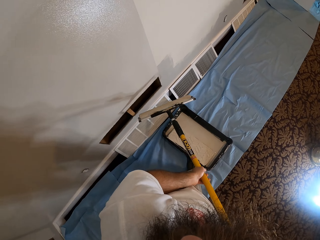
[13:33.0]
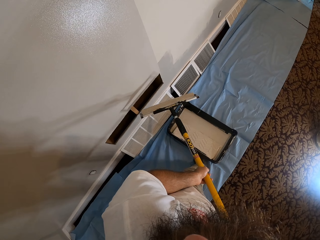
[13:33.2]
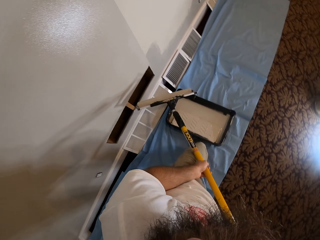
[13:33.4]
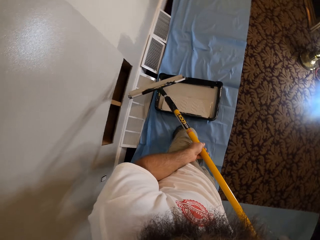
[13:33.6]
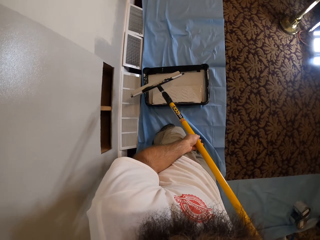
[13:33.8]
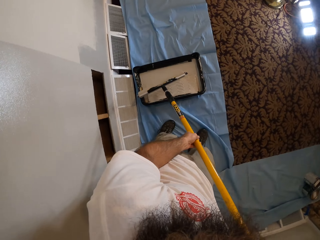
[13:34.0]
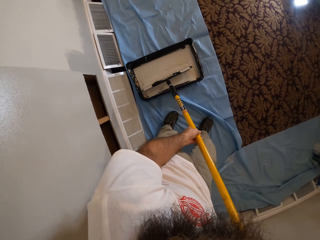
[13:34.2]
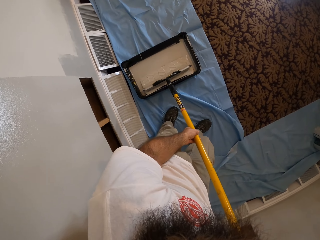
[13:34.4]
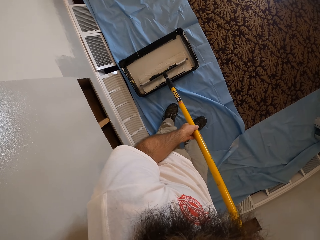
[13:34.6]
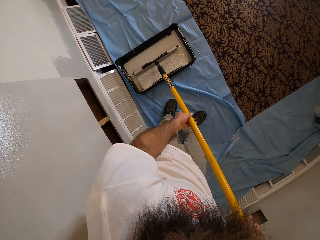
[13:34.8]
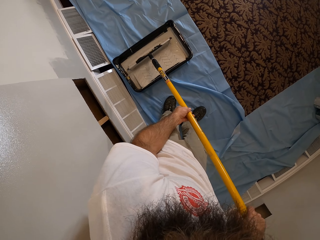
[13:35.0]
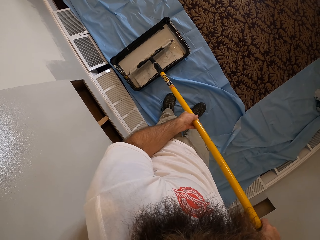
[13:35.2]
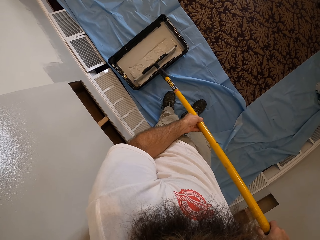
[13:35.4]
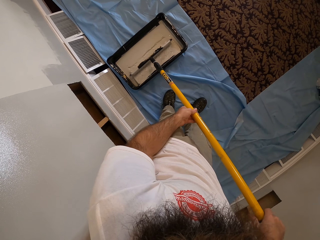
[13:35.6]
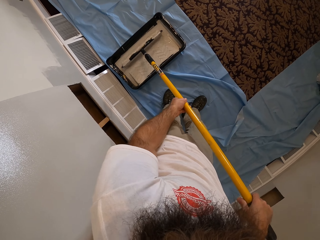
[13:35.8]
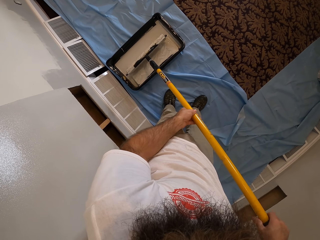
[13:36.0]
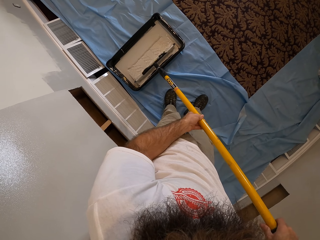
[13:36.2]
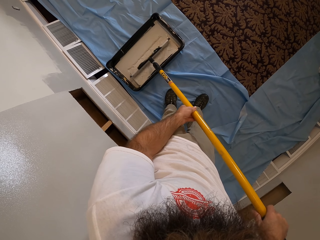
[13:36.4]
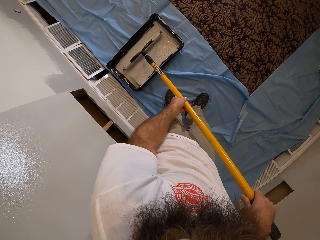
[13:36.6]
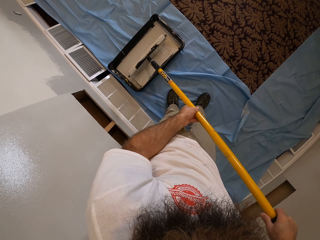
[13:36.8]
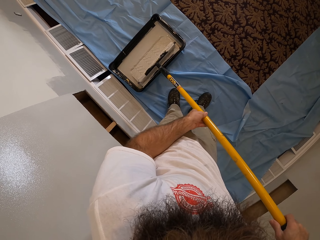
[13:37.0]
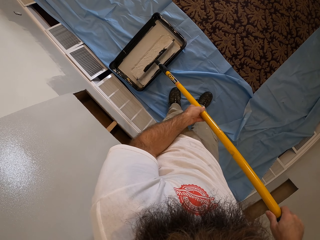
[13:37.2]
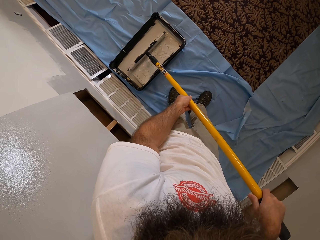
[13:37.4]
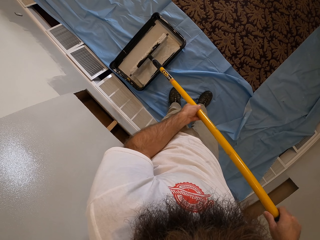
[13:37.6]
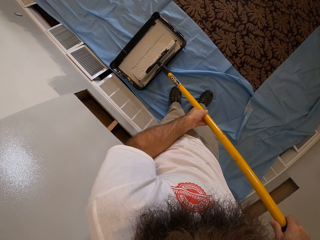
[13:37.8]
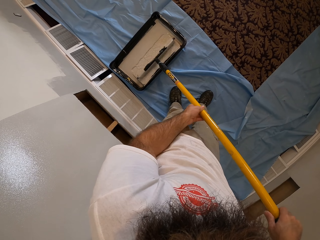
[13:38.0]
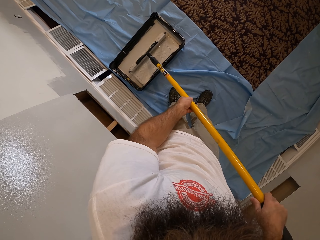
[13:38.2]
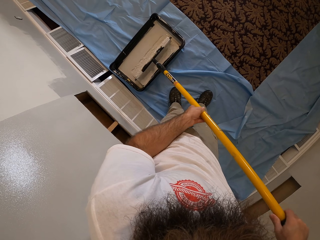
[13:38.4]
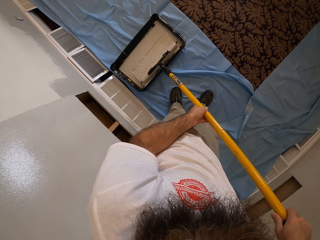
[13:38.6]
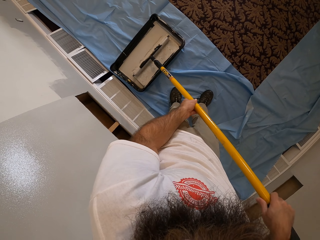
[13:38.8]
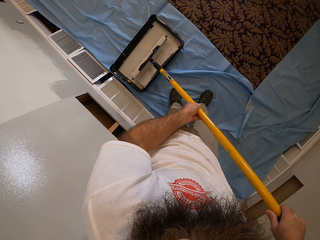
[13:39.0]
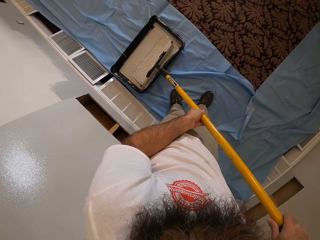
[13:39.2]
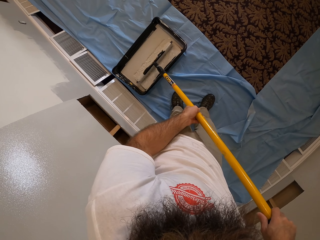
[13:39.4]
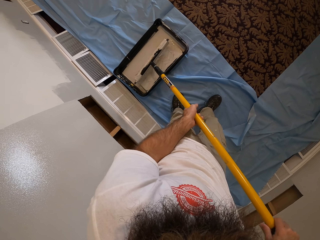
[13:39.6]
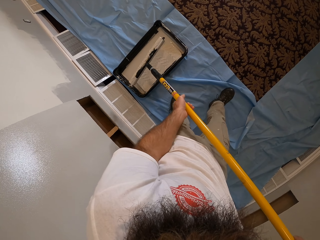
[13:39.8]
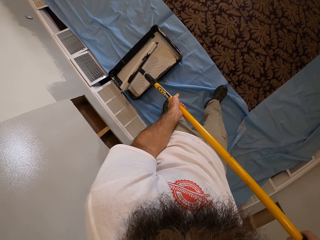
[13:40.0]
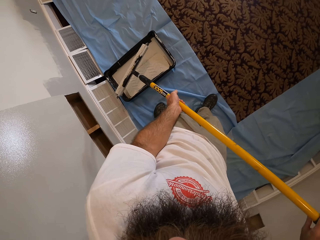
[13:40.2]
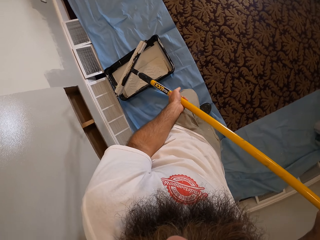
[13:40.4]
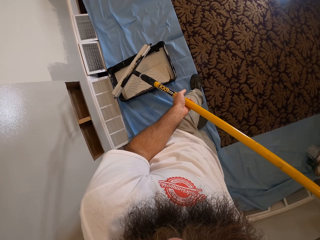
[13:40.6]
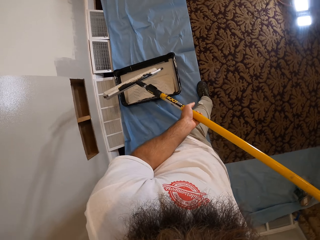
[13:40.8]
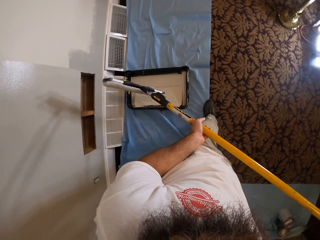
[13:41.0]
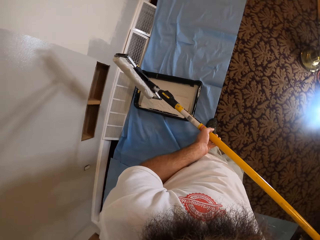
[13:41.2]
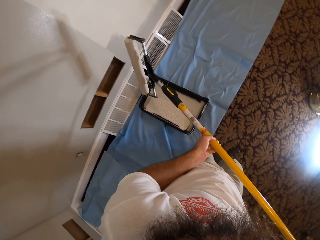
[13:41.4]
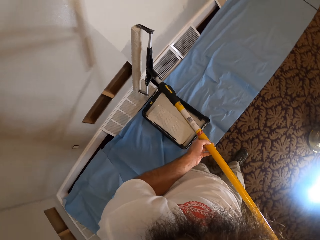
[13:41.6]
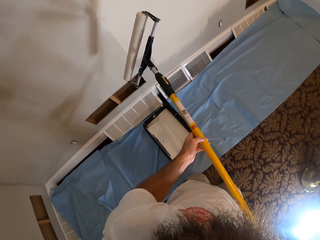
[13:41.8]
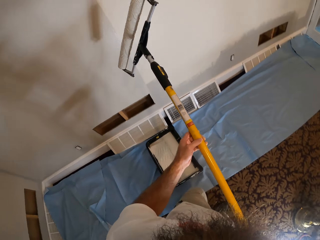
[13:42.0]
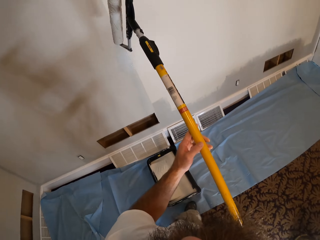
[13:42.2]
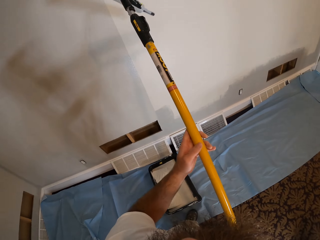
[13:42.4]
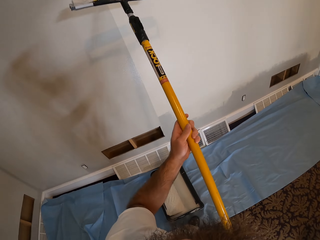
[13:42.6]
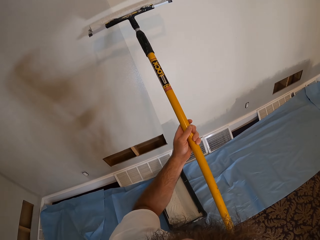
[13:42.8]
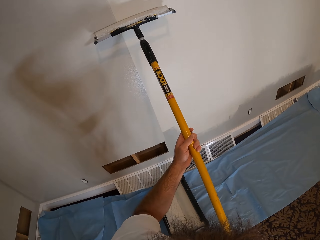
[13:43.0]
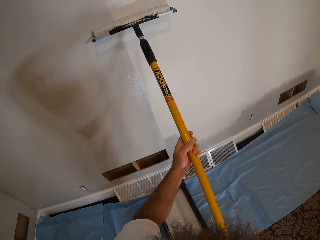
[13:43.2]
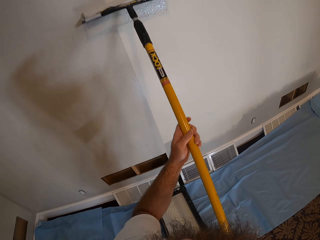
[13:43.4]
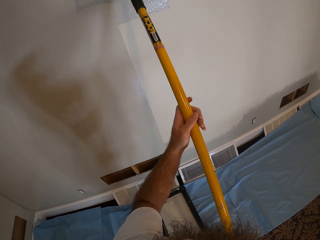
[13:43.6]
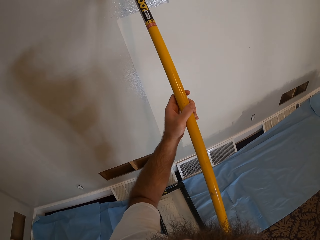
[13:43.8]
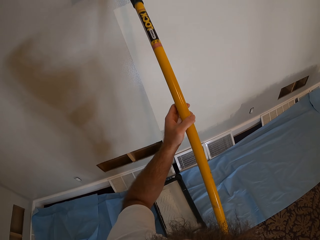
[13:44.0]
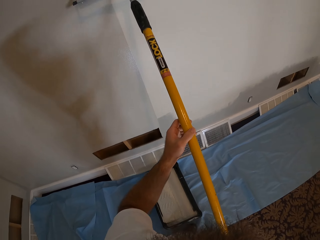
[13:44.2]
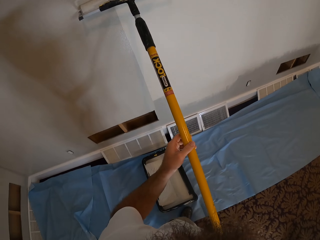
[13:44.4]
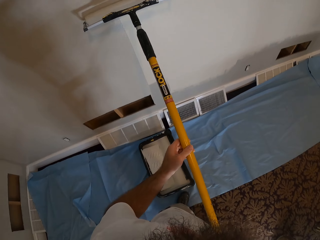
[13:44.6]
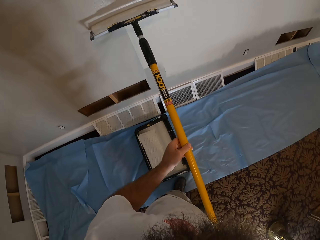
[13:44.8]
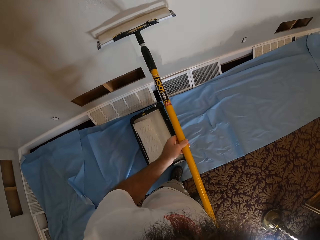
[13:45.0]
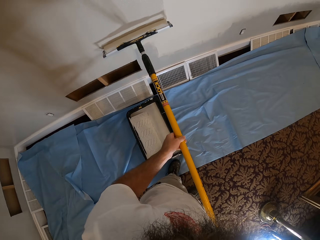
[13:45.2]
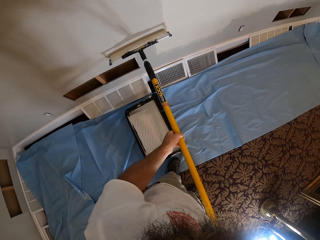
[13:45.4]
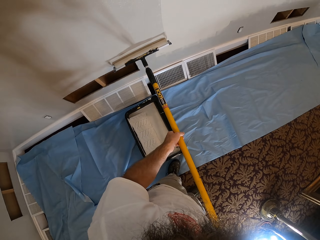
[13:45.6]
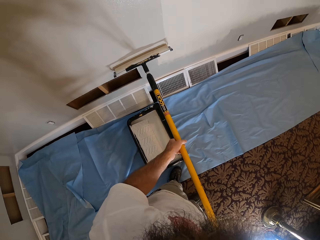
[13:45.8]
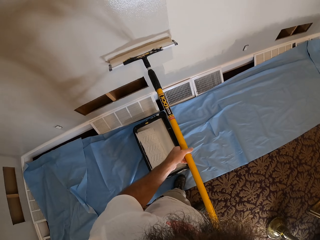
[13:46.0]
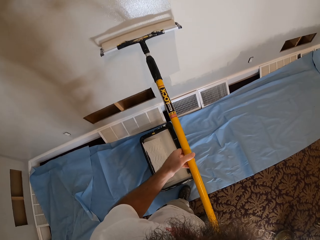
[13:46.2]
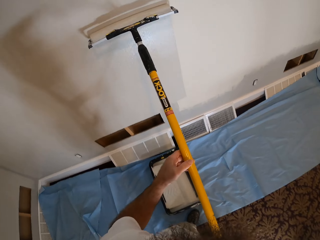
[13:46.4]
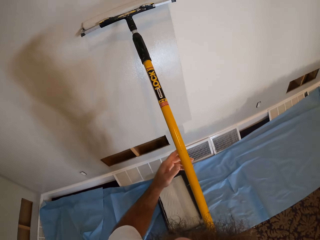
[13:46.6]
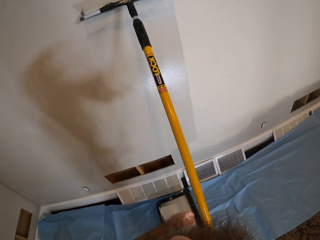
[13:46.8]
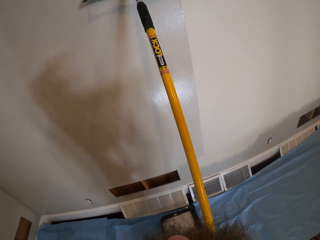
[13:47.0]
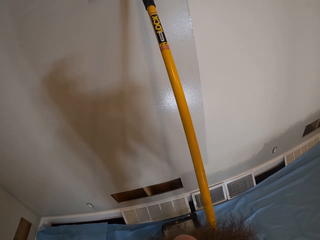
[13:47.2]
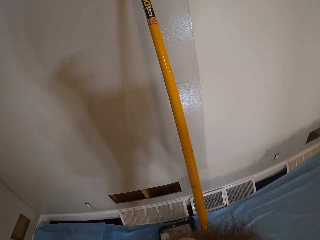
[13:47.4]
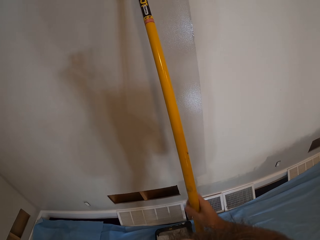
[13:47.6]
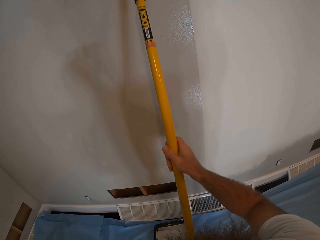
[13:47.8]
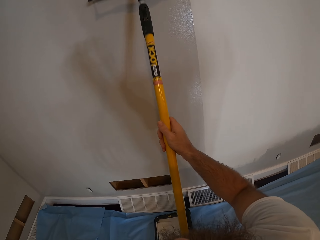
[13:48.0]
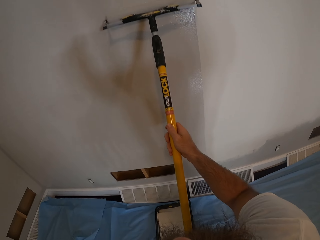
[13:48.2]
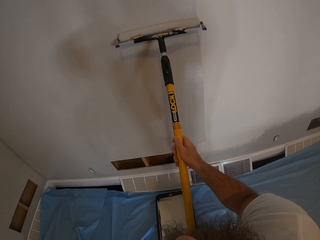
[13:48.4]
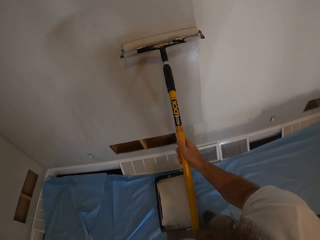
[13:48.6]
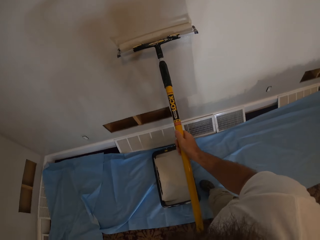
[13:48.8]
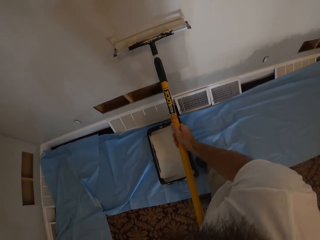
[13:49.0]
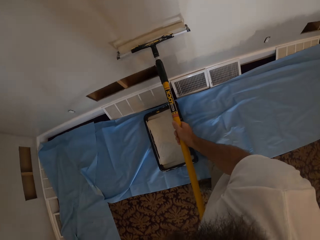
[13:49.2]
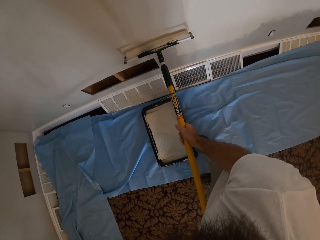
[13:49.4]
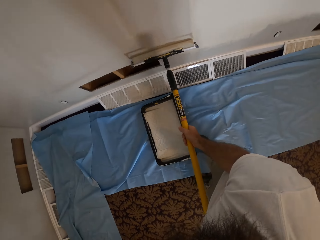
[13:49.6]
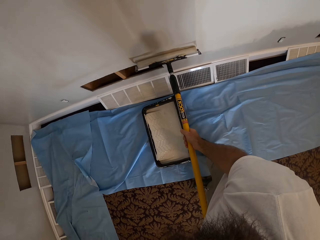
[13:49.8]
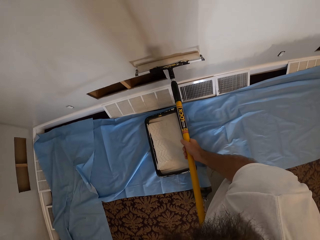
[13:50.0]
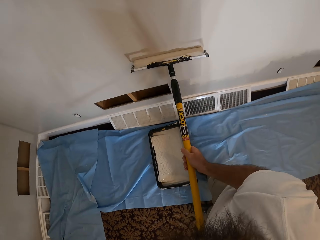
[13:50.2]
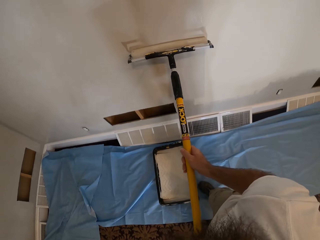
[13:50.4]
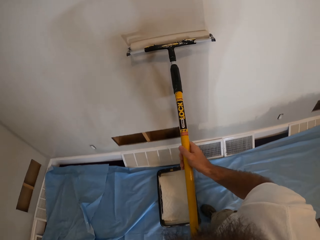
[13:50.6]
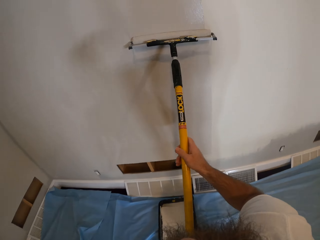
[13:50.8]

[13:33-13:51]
The camera wearer scoops some paint from the tray of paint on the carpet with the paint roller in both hands. They paint the wall with the paint roller in both hands.

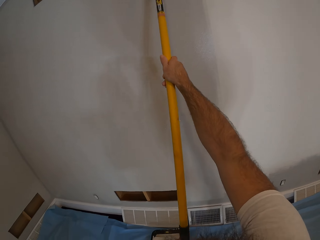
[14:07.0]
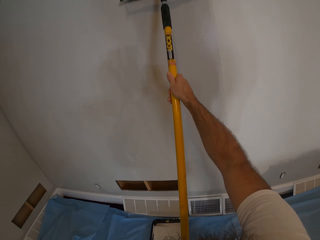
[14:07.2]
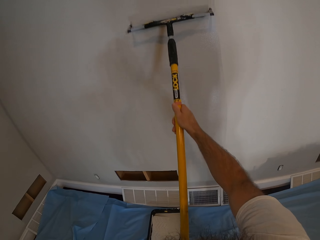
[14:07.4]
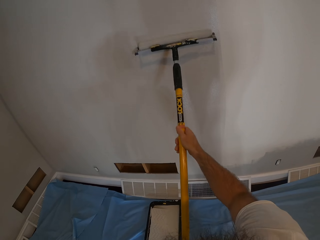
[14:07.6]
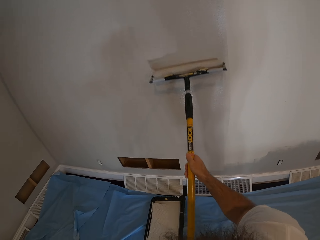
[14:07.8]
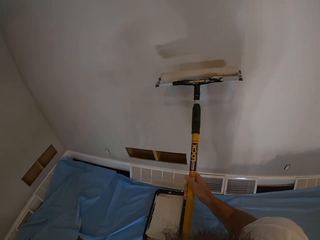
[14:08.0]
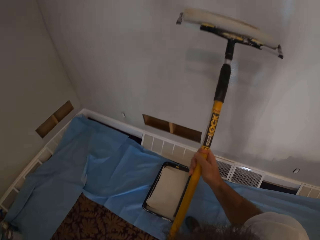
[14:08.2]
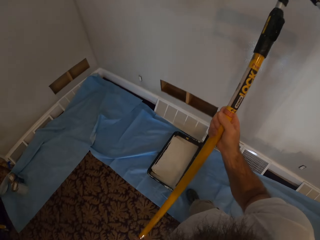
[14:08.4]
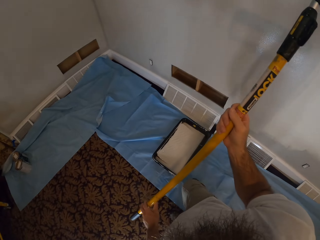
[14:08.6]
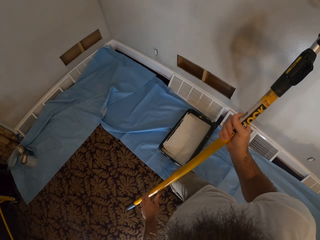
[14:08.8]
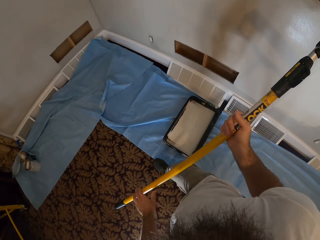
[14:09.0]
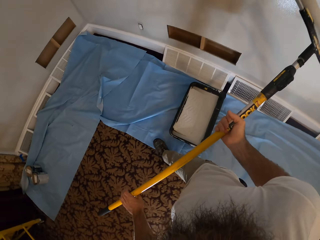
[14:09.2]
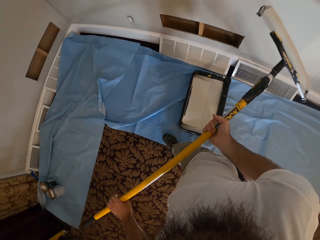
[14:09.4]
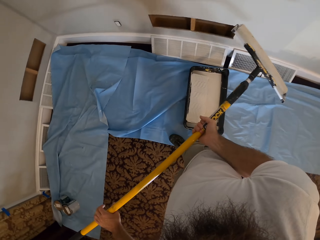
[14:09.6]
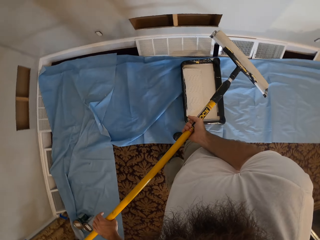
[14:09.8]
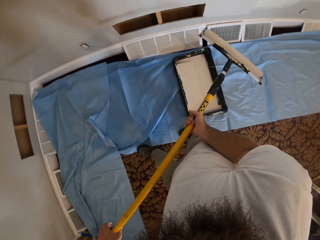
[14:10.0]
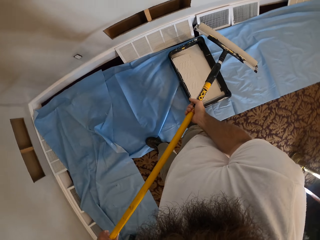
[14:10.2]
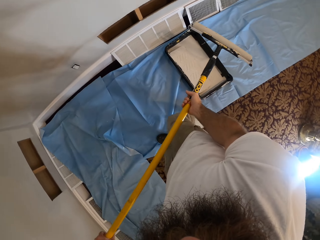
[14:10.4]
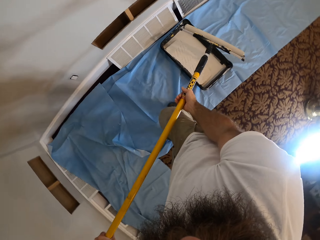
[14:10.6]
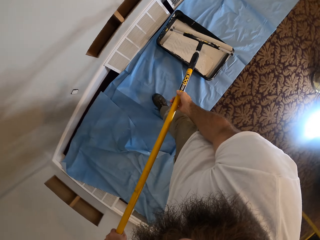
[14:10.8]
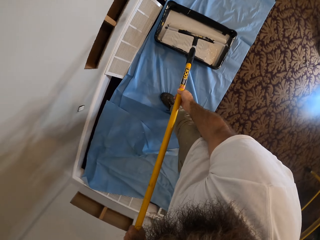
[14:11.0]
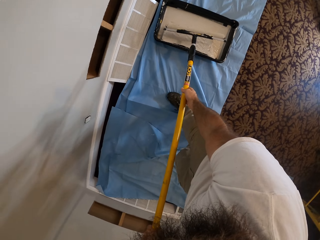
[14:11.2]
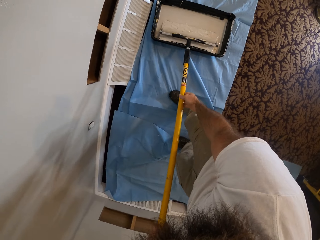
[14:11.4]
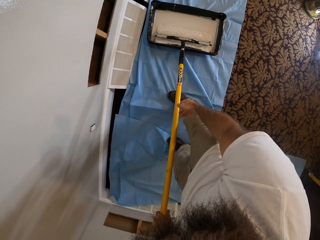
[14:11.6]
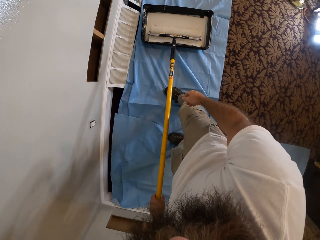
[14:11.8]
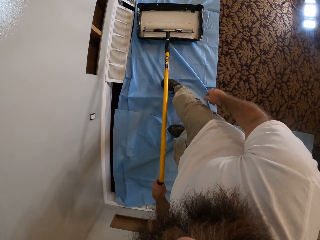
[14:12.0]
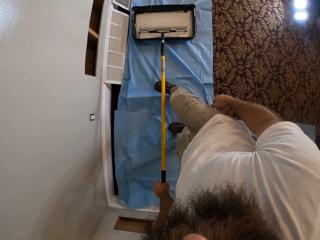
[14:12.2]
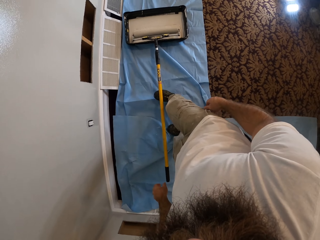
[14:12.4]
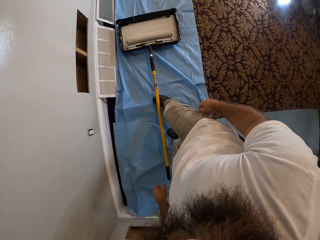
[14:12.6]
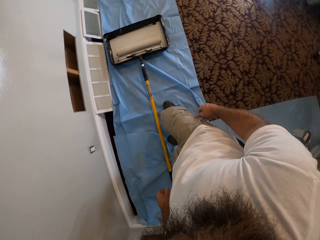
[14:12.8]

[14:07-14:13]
The camera wearer paints on the wall with a roller. They look on the wall. They drop the paint roller in both hands into the paint tray on the blue dust sheet on the floor.
